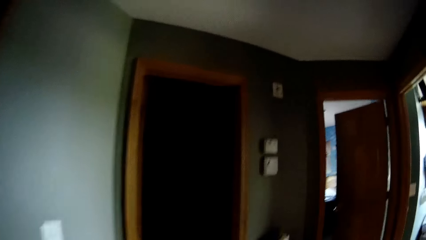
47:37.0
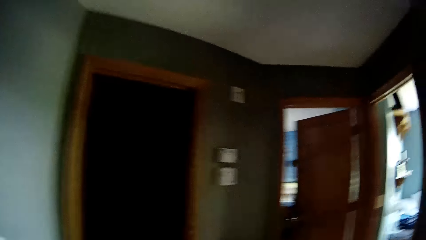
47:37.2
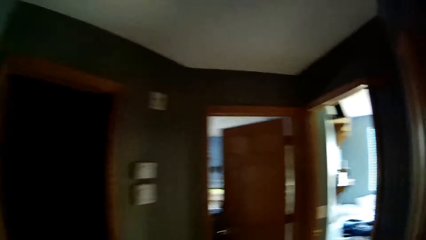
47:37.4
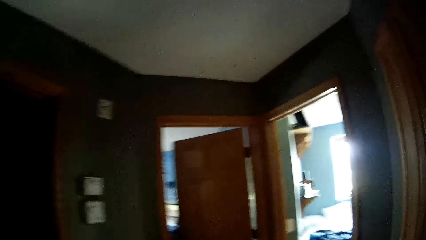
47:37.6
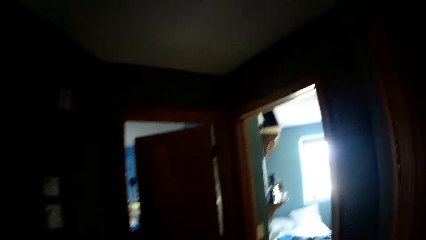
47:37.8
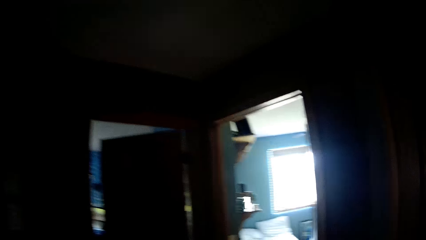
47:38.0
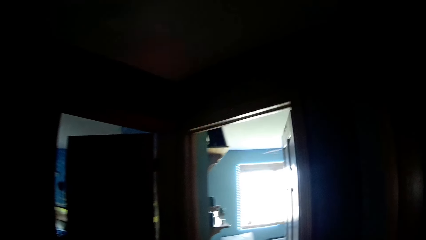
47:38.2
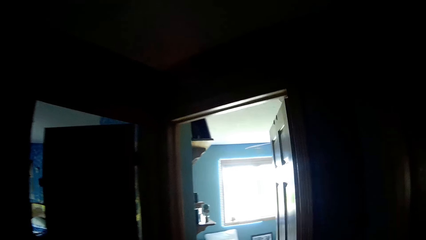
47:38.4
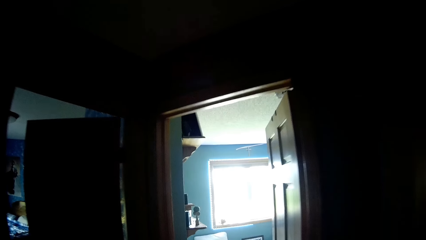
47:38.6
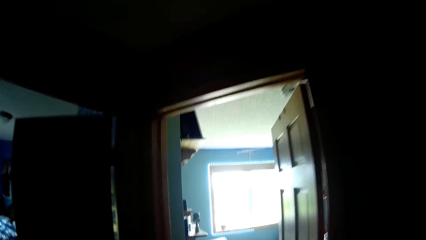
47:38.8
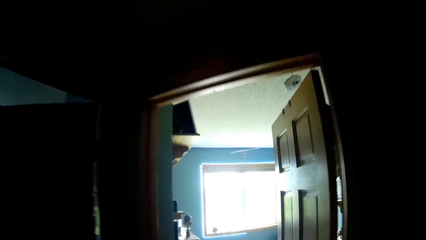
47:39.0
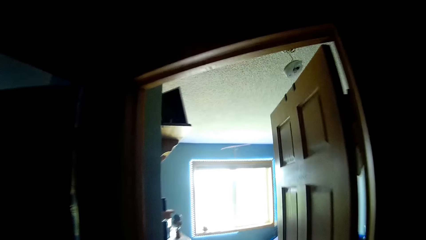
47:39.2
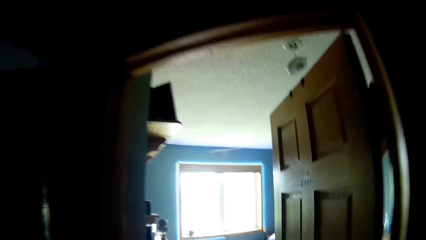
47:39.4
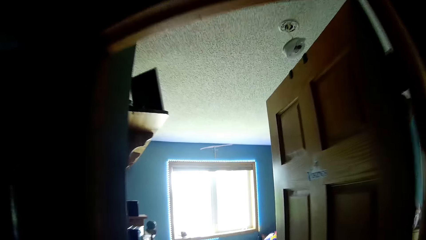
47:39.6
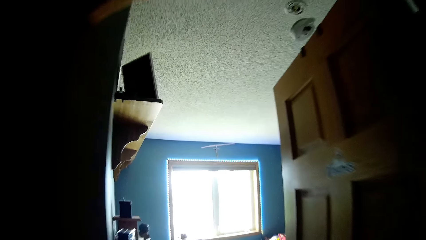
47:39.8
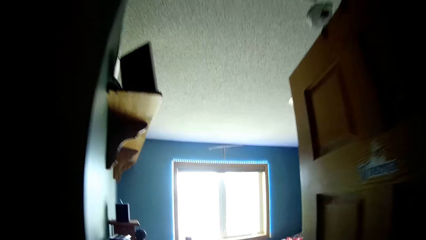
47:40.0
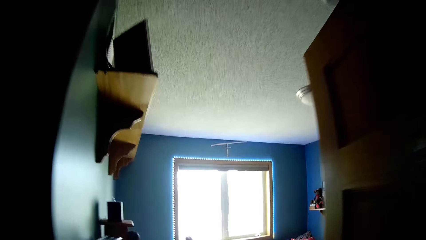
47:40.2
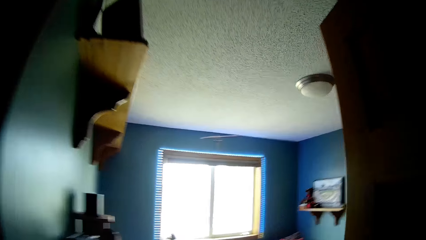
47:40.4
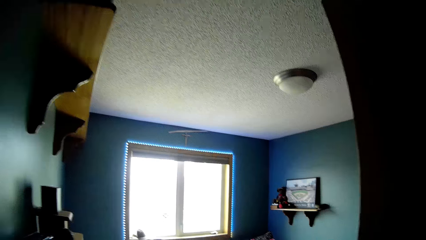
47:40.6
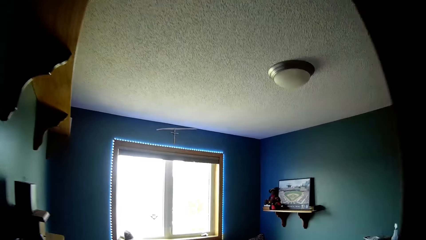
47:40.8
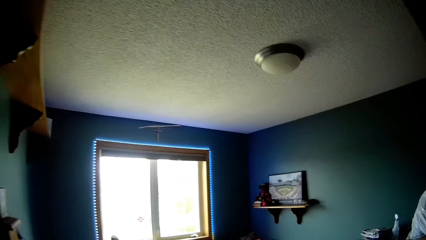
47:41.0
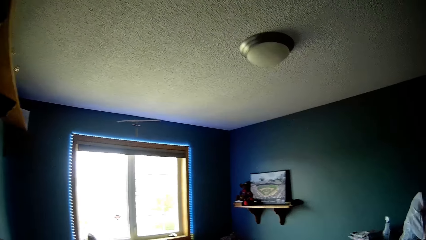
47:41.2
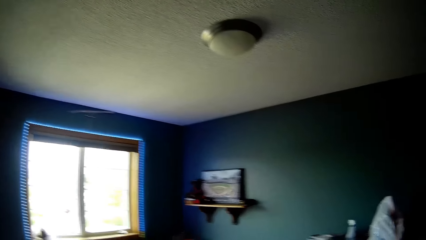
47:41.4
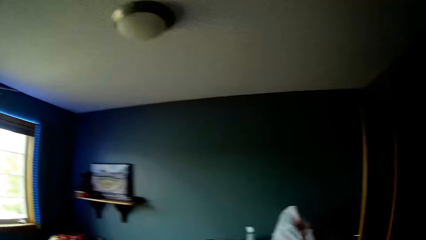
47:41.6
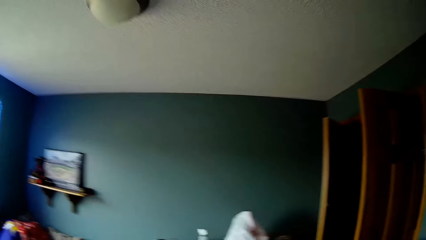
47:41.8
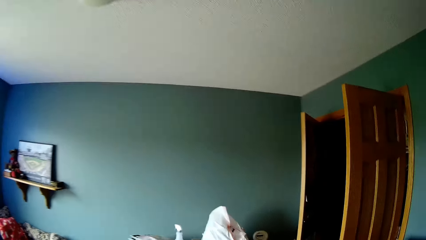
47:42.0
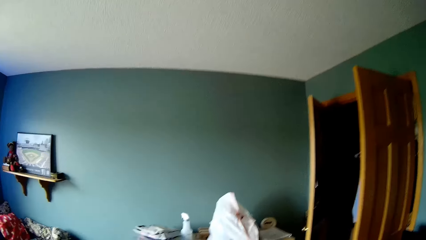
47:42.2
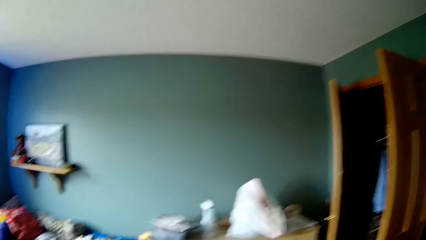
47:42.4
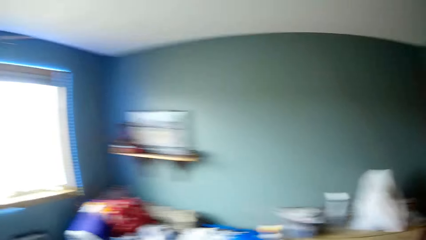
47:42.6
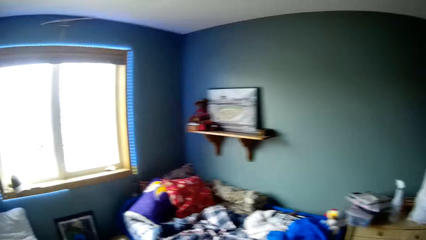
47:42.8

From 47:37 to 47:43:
The camera wearer walks into a room. They speak to a man.

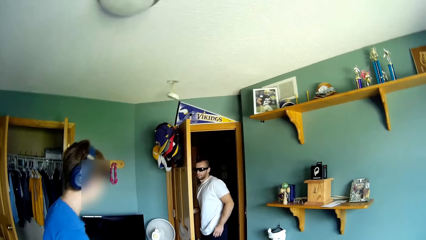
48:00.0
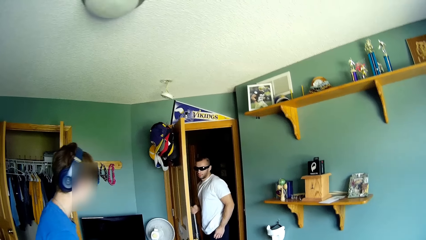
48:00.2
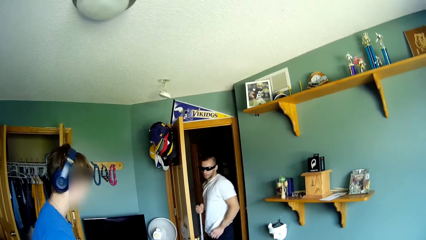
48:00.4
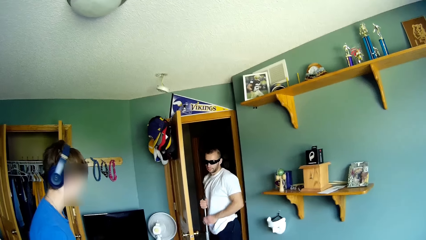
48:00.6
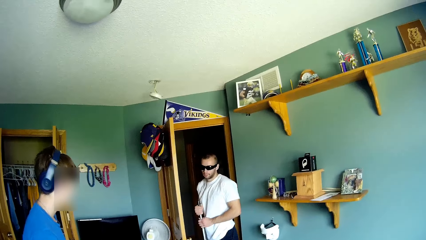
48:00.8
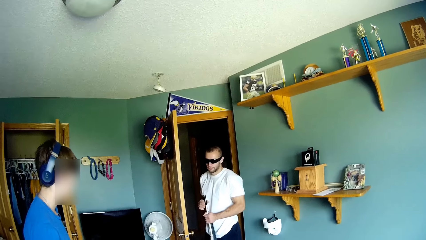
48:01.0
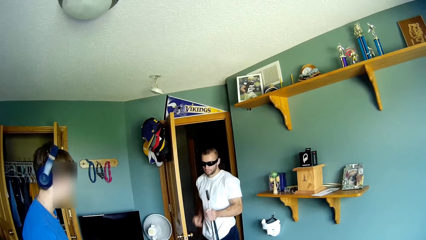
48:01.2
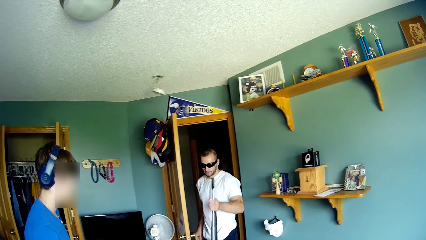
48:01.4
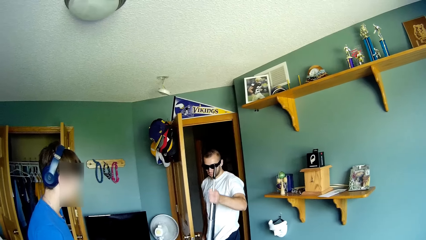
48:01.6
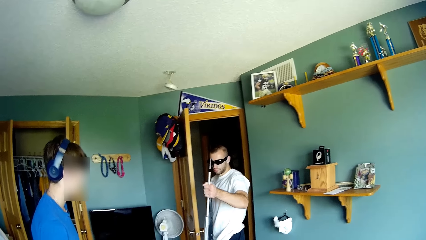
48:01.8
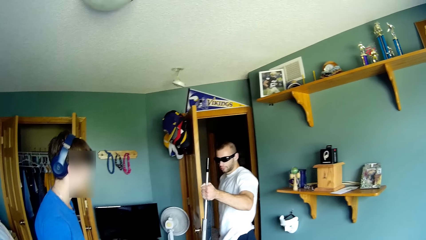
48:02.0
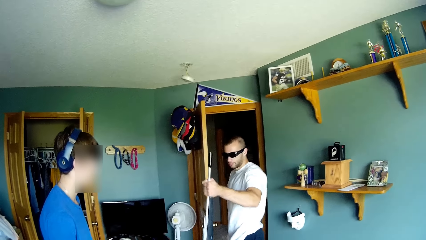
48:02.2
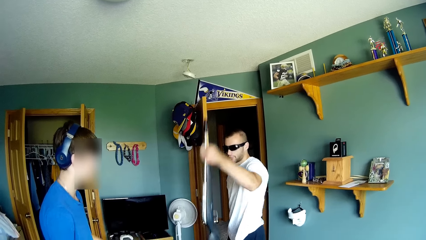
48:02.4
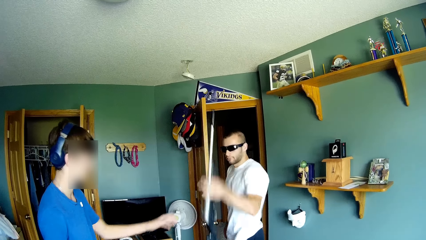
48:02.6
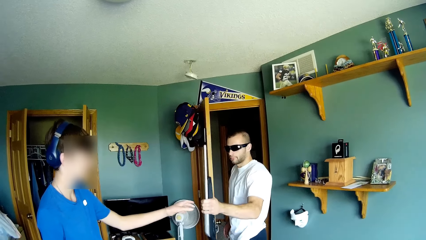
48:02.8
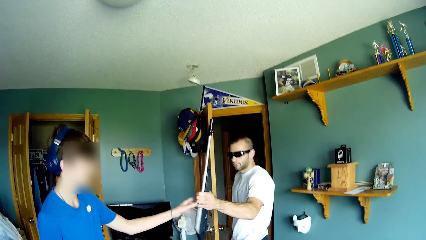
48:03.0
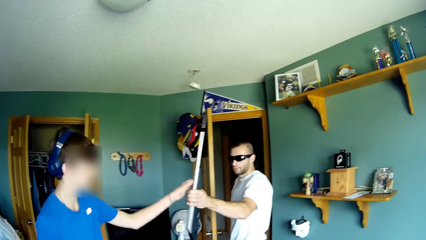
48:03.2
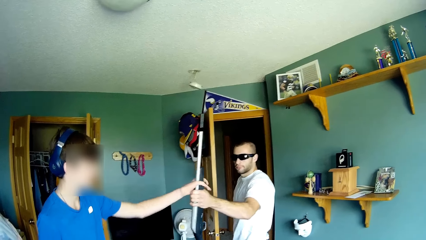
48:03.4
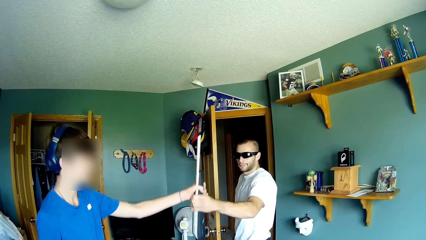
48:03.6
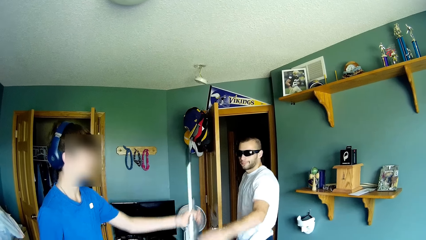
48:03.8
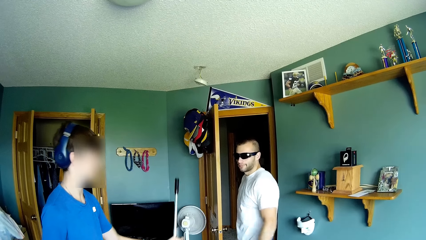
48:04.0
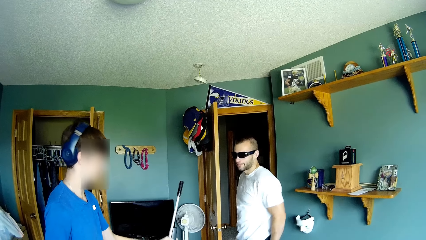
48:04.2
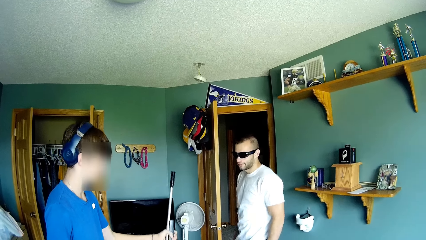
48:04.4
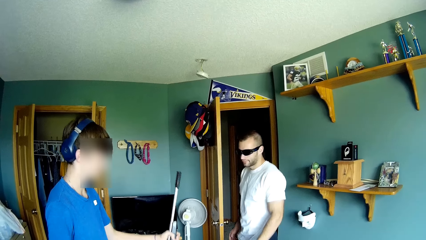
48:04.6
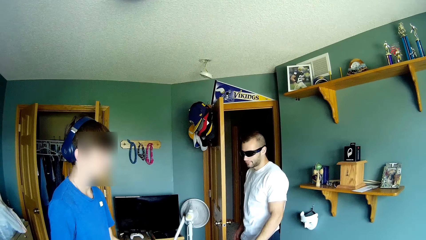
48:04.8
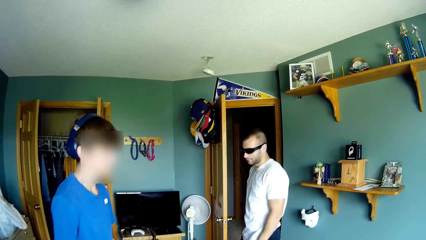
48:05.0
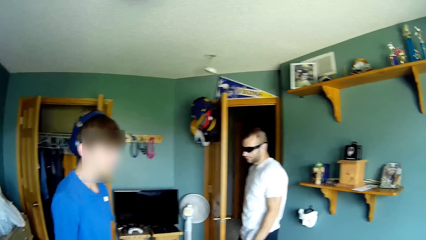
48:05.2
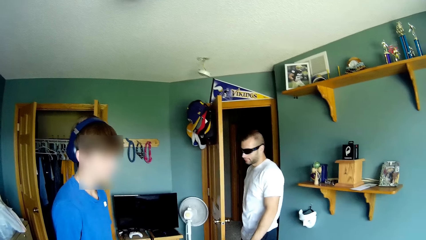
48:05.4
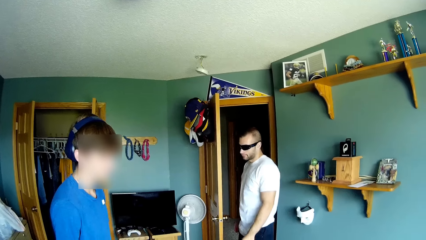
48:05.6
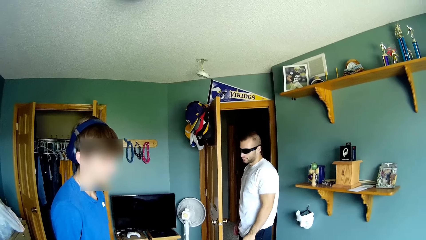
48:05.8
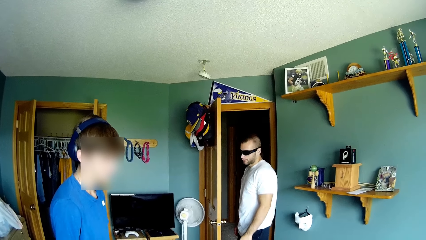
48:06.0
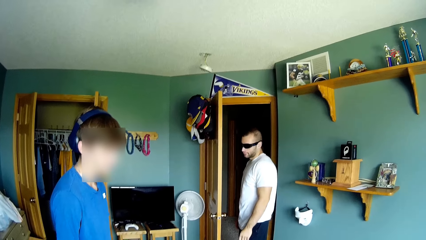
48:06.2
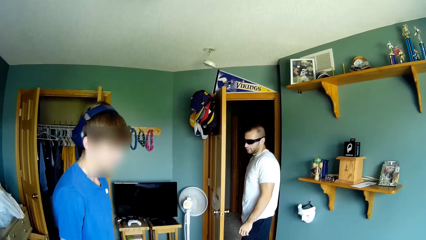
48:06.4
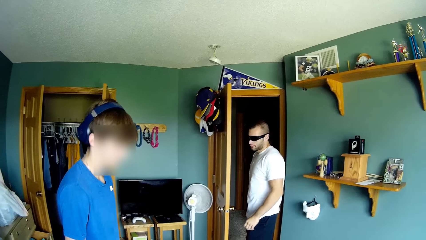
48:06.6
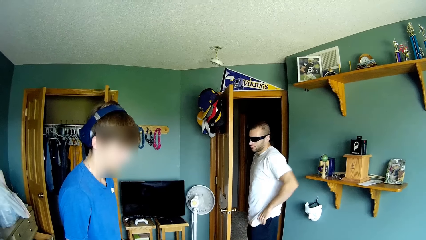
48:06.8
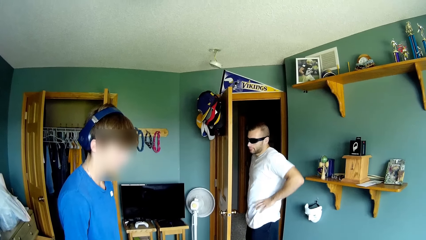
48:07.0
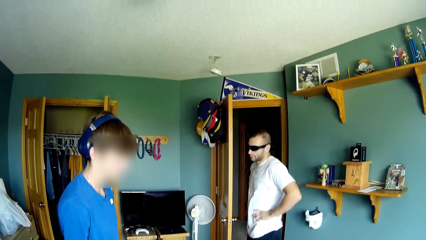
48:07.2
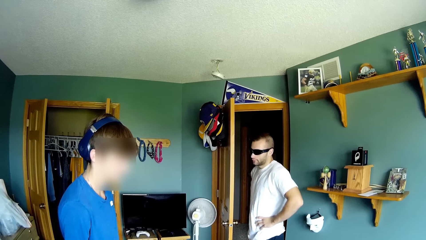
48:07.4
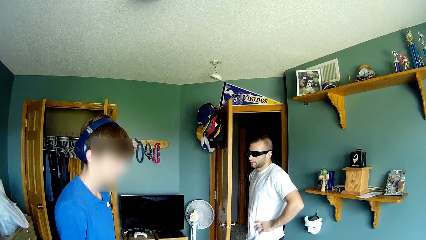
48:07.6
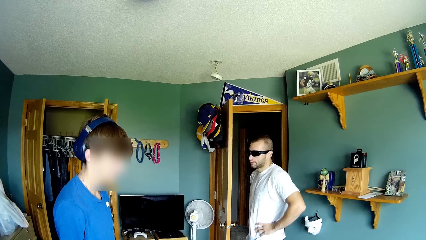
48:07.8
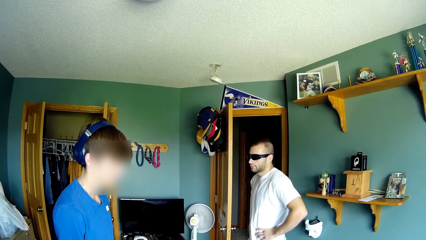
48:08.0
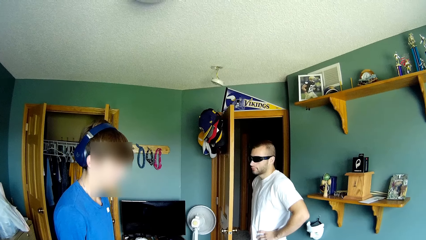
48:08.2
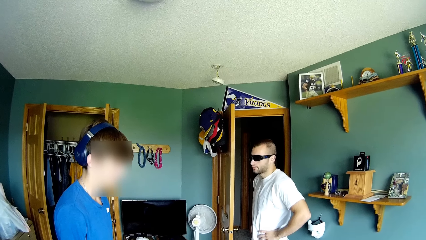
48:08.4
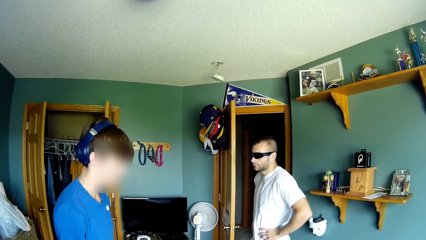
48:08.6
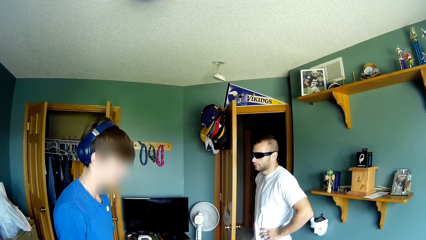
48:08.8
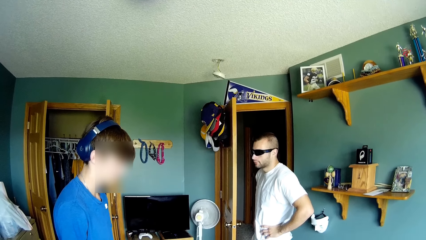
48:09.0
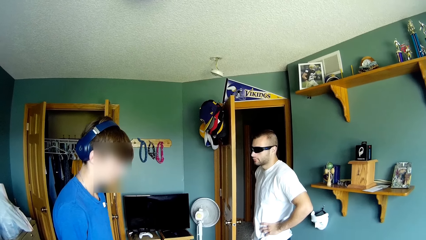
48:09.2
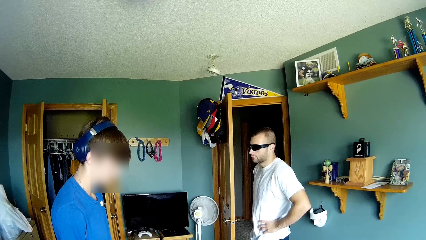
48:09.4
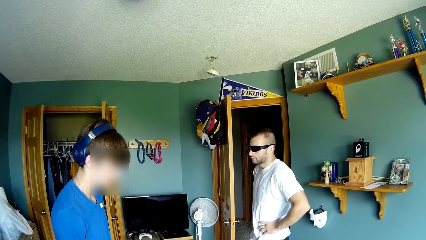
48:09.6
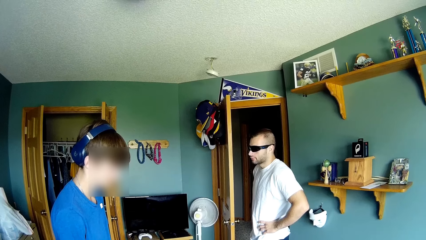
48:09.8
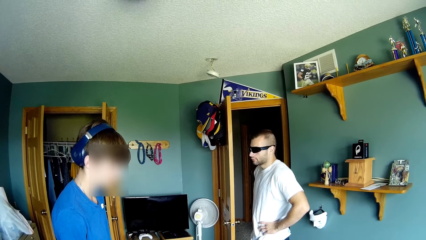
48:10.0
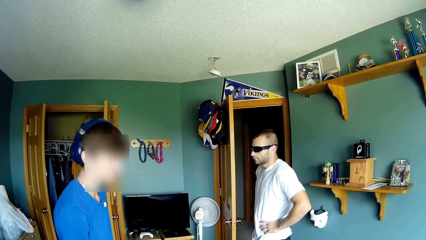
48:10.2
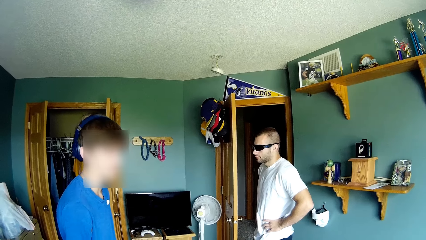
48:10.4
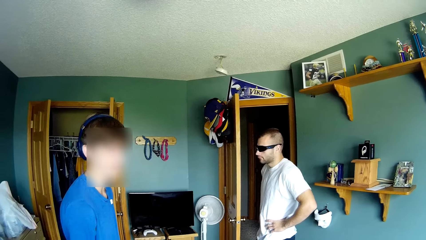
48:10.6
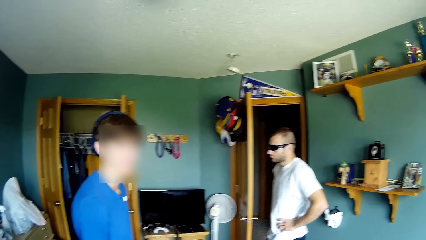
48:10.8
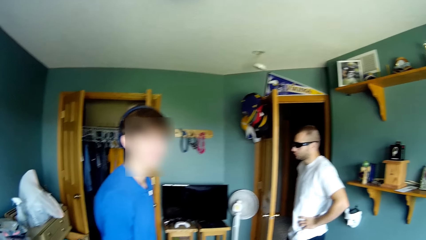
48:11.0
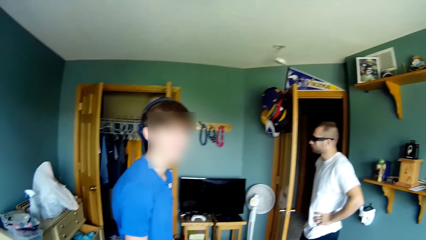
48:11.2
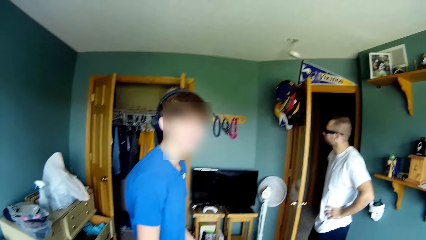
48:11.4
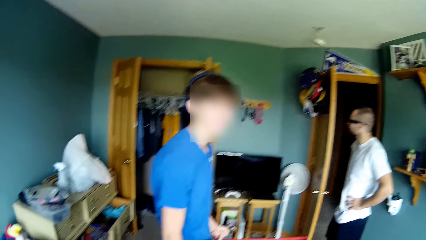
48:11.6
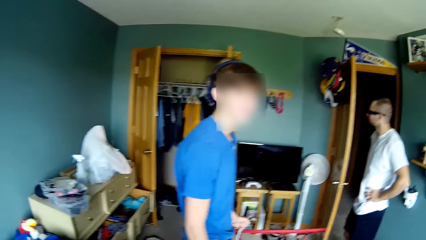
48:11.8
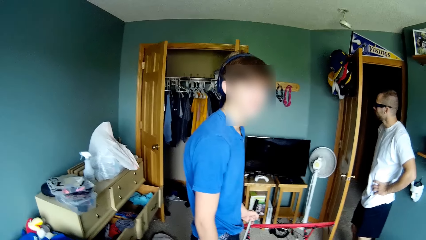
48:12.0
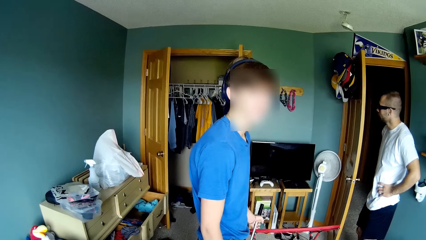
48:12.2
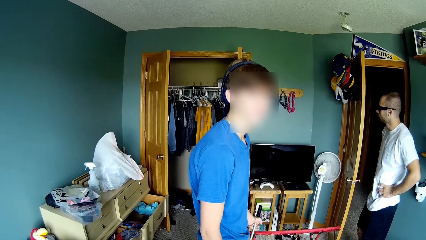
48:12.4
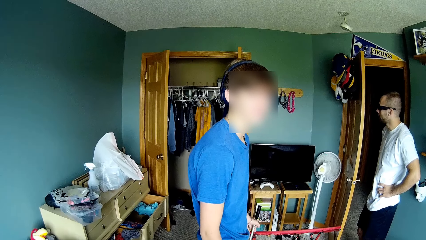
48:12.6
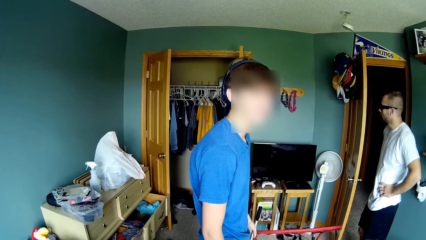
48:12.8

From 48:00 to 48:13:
A man picks up a firearm from the door. The man hands the firearm to another man. The other man interacts with the camera wearer. The first man interacts with the camera wearer. The first man holds his waist.
